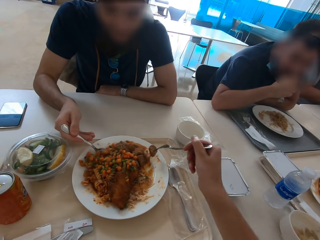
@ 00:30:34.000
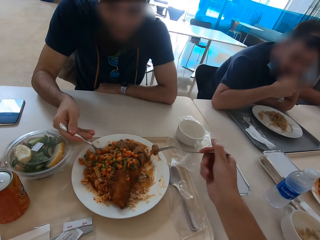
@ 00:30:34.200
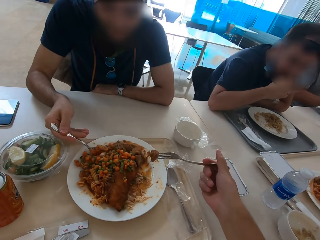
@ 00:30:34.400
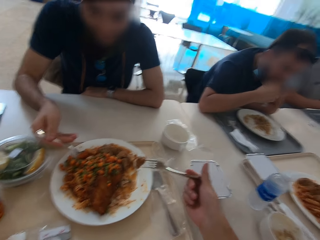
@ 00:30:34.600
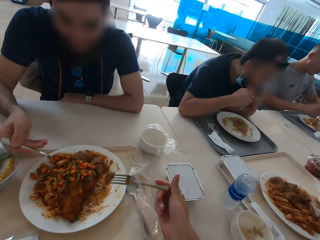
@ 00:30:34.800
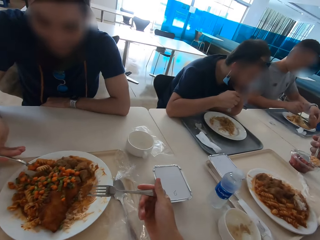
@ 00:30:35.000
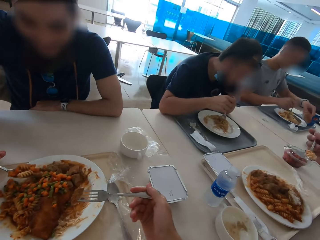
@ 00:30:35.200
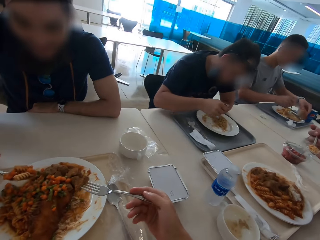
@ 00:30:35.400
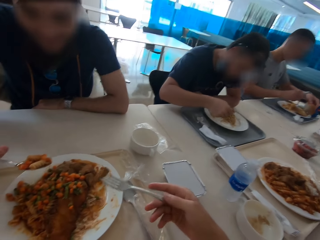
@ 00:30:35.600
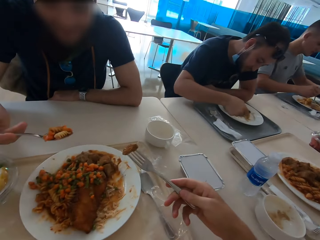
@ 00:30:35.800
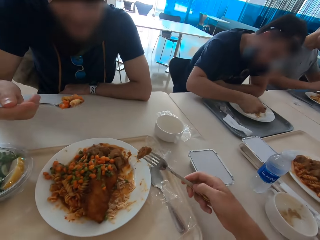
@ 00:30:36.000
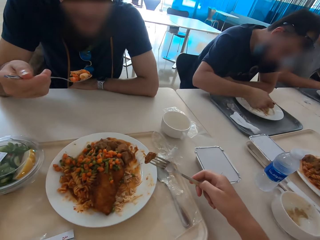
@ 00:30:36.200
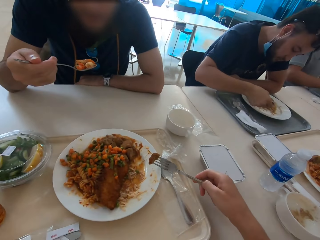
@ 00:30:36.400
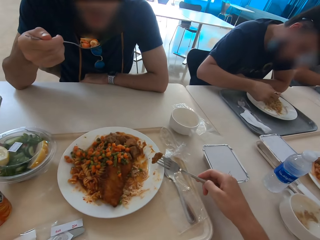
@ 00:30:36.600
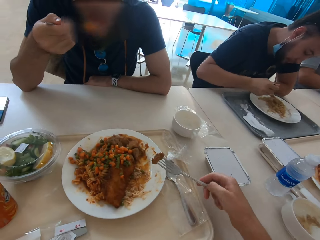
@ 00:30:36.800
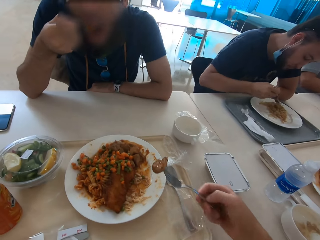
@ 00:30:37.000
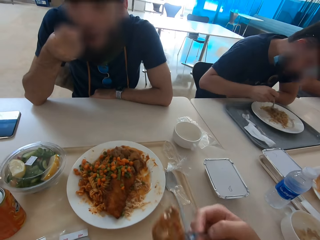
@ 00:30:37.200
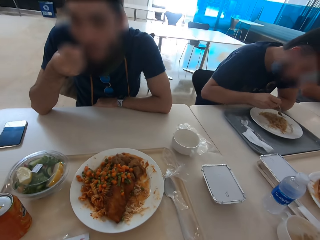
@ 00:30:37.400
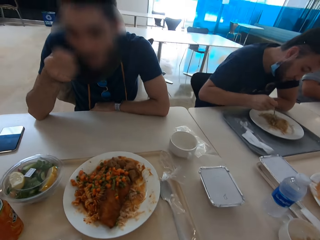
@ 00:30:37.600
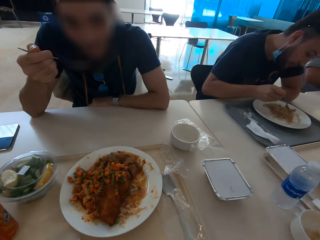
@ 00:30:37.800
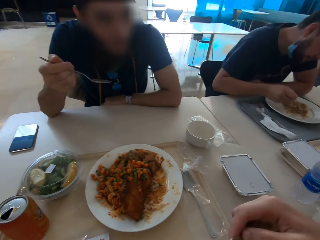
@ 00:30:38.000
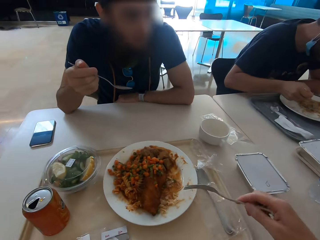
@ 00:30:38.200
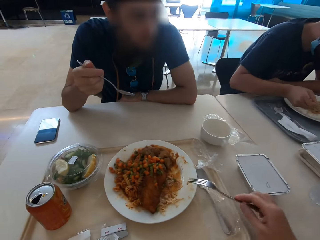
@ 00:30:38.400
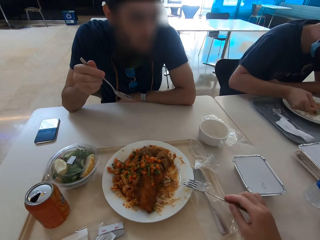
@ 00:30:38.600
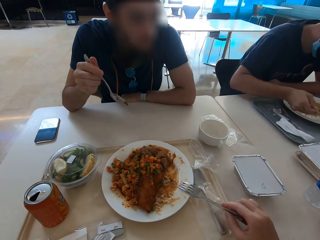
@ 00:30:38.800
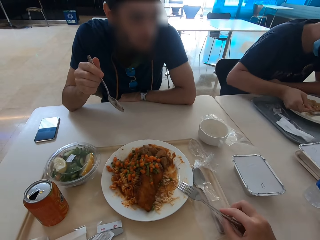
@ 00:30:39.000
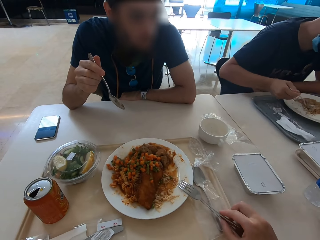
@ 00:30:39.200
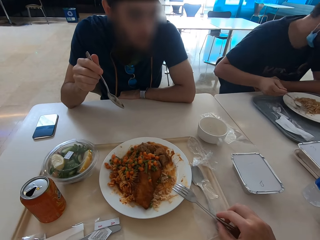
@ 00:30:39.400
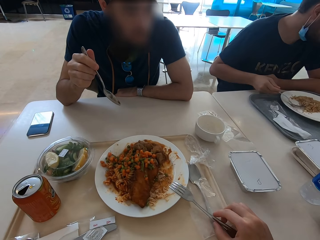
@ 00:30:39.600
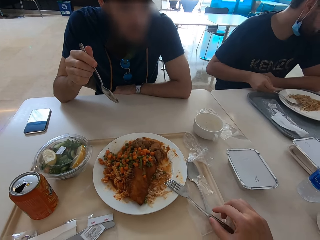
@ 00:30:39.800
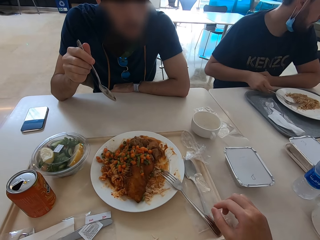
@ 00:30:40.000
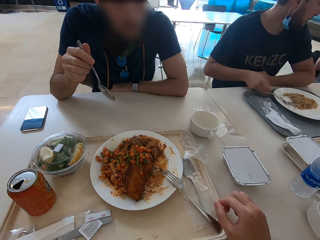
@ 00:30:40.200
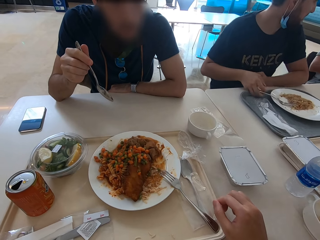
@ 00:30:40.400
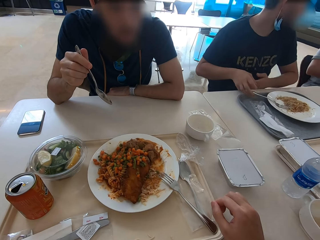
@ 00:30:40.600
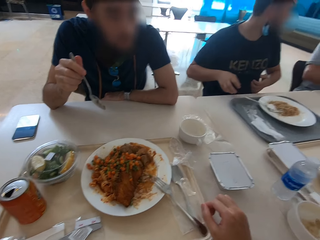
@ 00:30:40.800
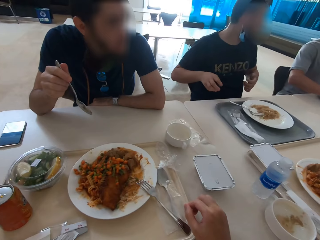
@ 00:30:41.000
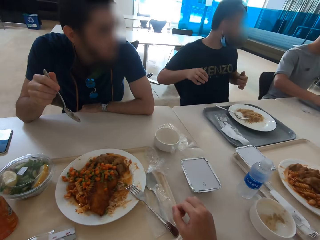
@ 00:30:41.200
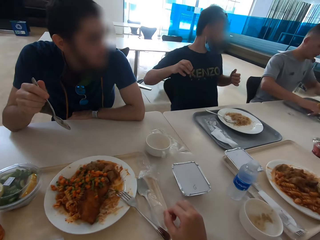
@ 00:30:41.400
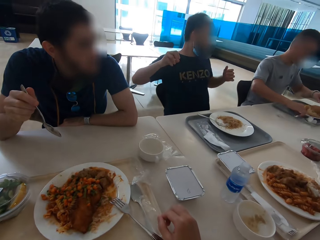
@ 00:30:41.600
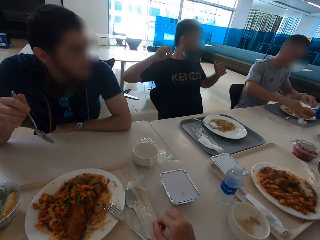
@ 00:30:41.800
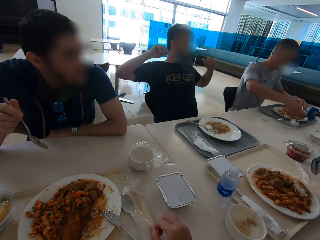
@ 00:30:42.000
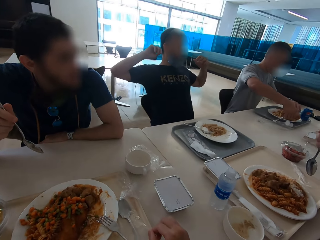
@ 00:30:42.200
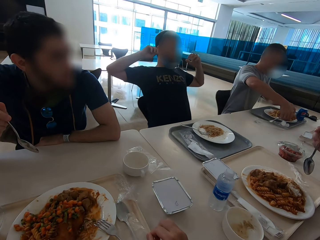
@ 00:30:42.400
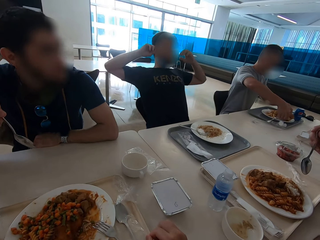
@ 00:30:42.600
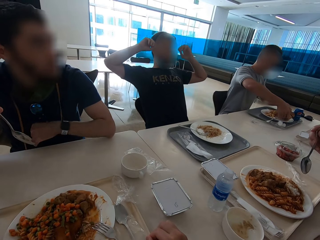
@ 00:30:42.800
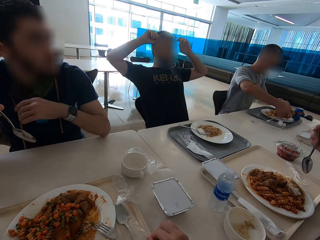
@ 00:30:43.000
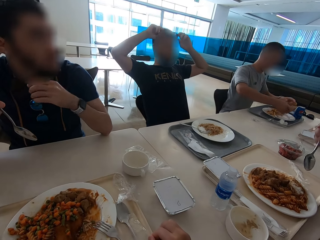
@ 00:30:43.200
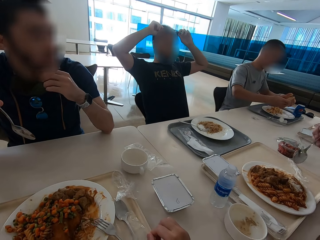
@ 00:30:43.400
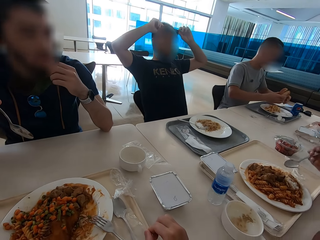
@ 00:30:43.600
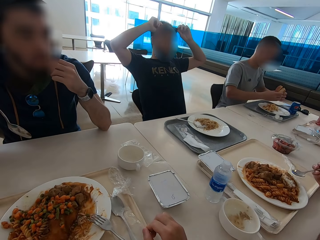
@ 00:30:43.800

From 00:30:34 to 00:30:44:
A person eats. The camera wearer puts the fork on the plate. Another person stretches.

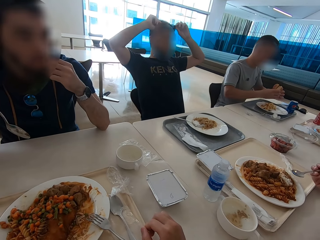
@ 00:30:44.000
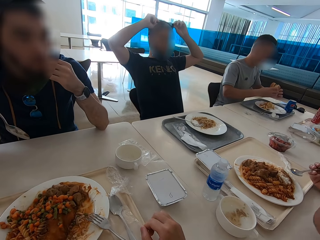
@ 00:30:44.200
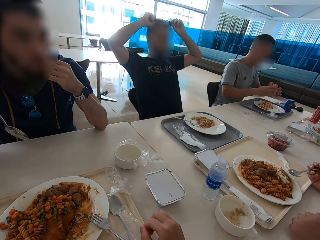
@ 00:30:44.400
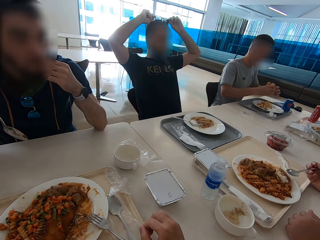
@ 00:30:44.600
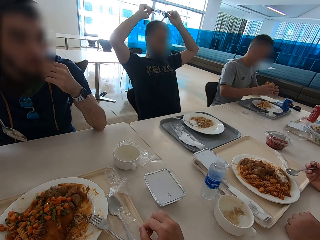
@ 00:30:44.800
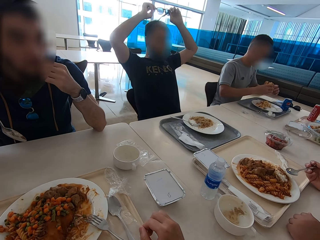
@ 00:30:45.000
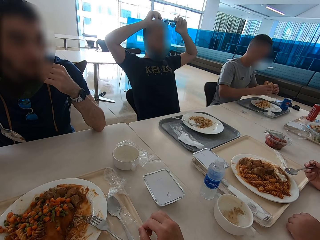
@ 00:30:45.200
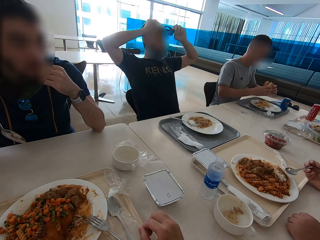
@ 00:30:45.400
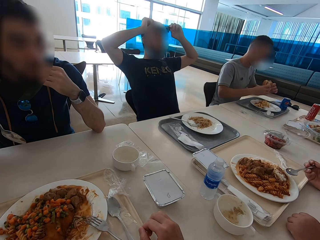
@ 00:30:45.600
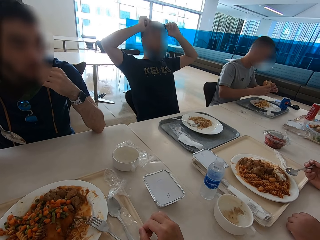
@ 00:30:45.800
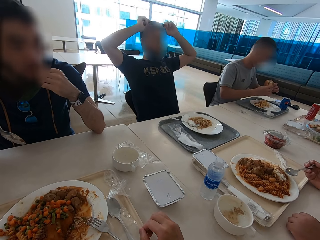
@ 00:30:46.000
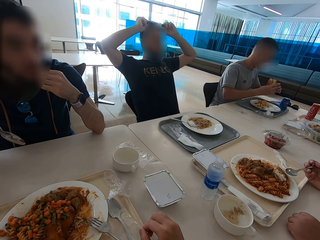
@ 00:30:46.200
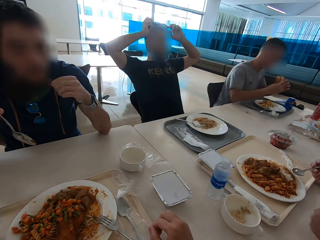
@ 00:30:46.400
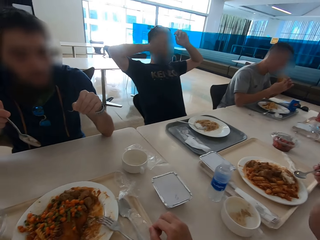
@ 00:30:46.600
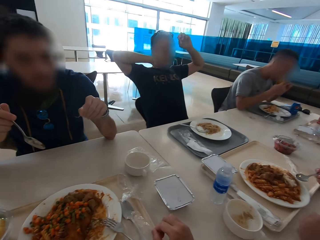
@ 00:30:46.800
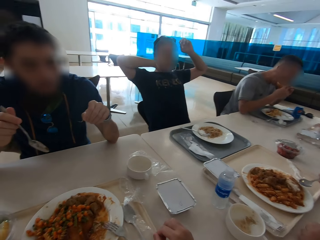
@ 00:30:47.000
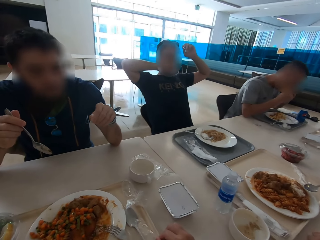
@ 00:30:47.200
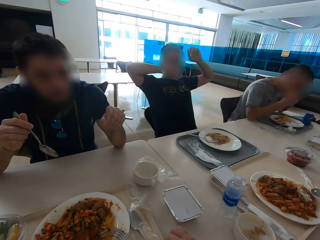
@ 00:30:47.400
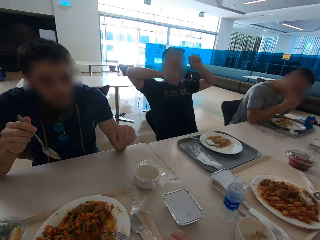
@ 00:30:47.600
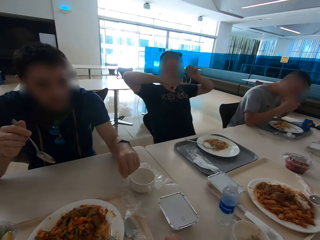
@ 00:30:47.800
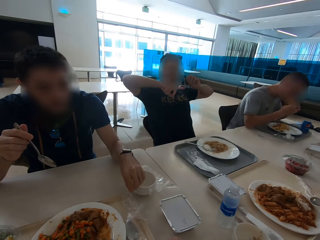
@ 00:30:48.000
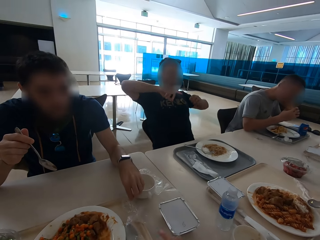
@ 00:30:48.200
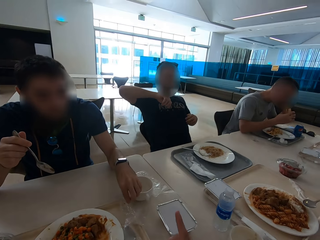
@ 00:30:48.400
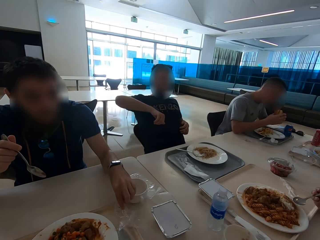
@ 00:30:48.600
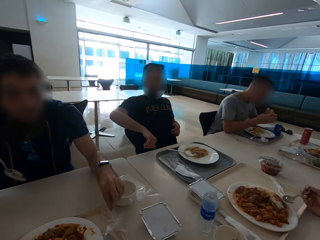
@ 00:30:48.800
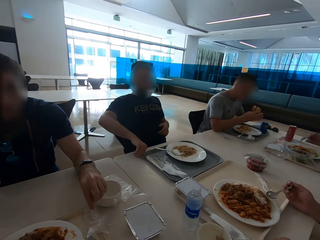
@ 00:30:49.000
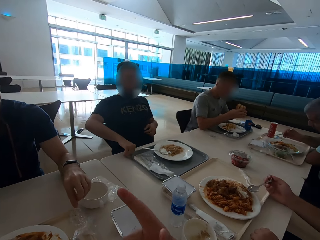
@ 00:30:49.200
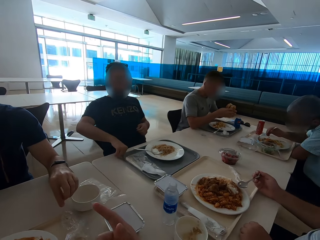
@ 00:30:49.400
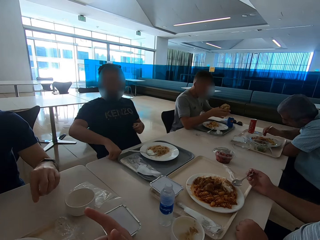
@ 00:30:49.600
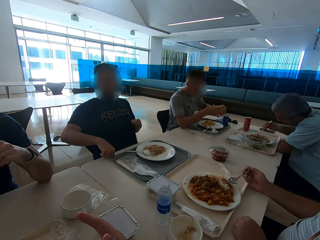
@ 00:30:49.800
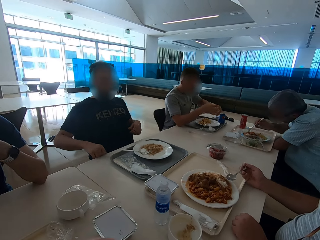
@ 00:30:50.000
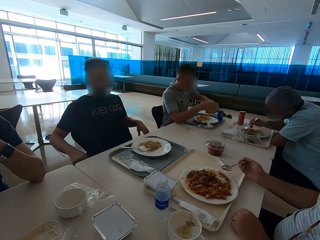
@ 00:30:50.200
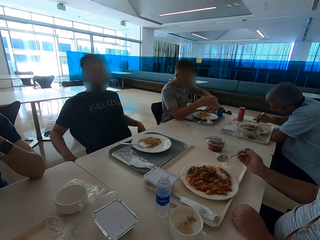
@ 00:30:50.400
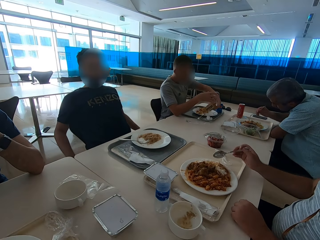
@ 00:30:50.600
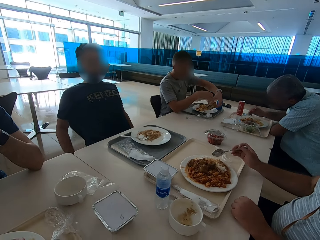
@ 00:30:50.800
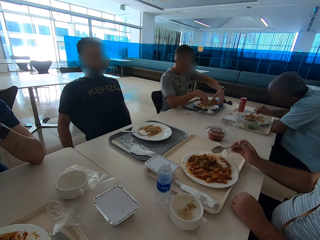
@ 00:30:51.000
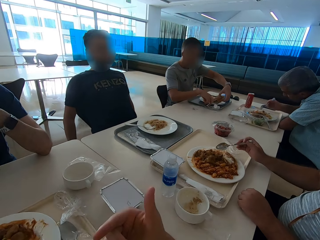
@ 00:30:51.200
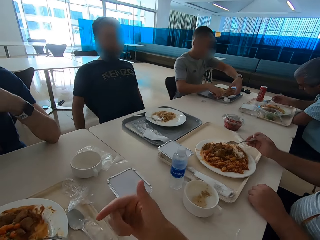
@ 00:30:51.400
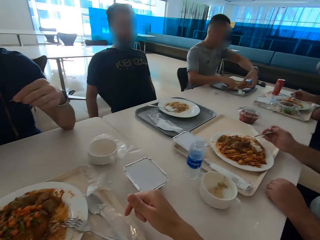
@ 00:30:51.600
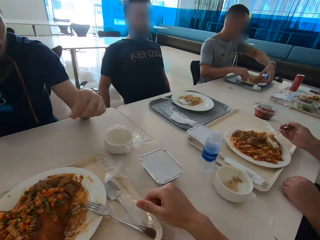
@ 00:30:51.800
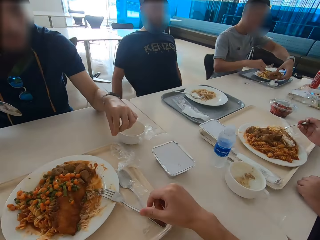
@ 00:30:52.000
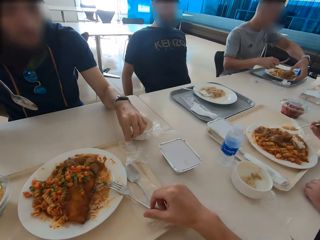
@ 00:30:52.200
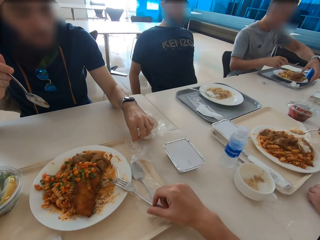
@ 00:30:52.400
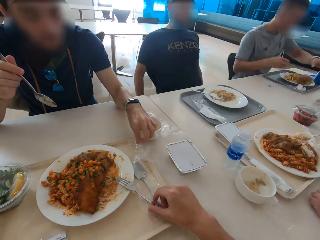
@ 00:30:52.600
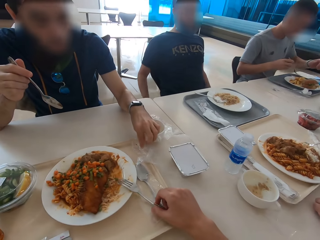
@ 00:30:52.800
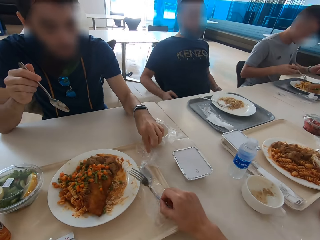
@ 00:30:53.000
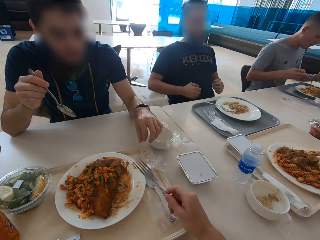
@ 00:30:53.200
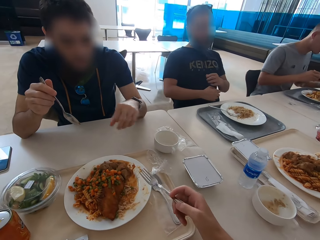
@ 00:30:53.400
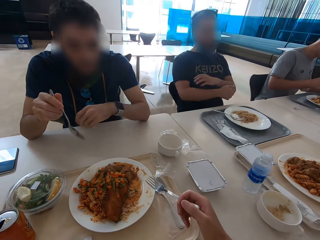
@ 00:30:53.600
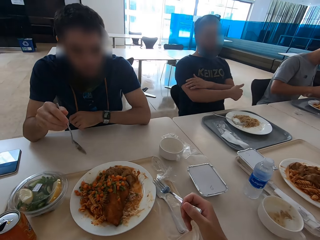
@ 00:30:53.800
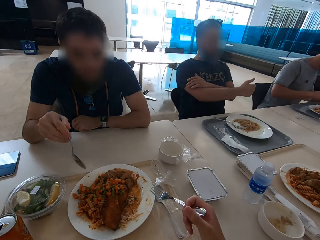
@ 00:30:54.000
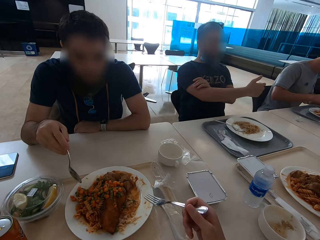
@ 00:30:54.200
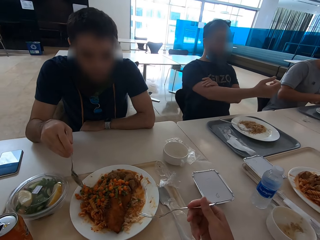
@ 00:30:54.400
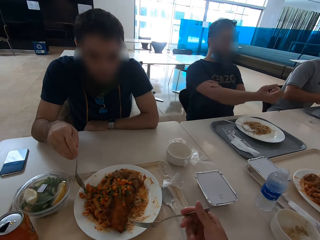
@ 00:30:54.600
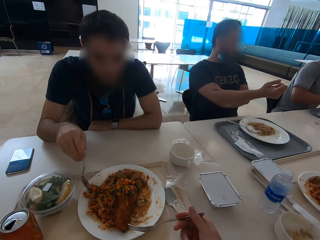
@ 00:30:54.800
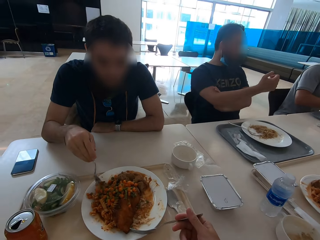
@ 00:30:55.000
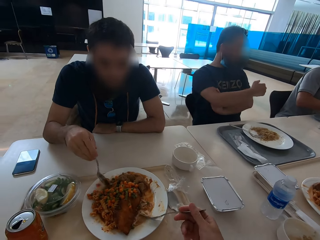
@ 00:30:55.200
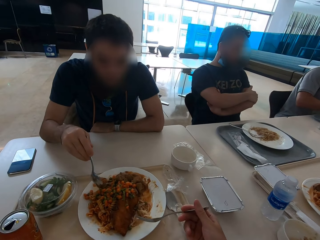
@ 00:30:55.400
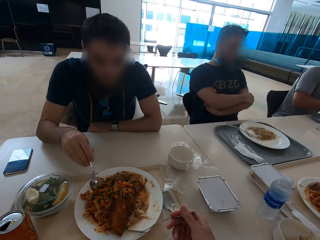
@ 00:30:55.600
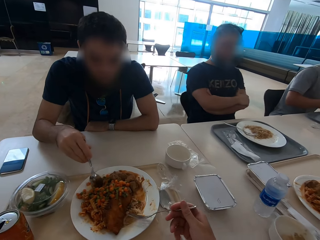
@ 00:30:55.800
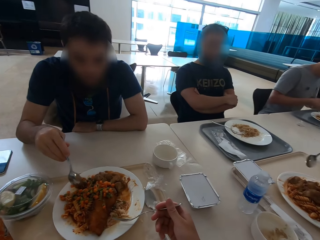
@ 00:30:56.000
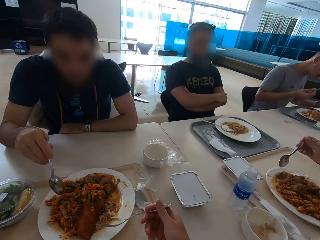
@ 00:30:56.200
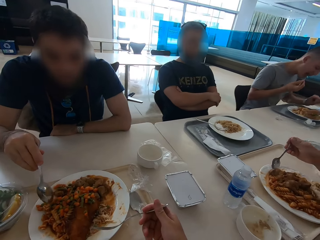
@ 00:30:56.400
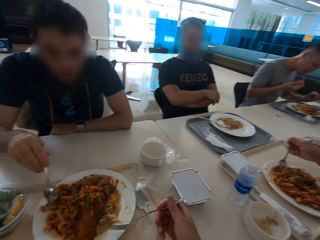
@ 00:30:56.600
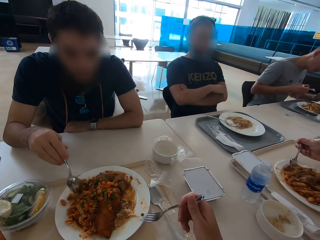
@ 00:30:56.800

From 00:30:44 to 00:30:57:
A man lifts sunglasses and wears the sunglasses. Another man puts something on a plastic paper. The camera wearer speaks with gestures. They pick the fork. The first man crosses hands. The other man eats. The camera wearer eats.
